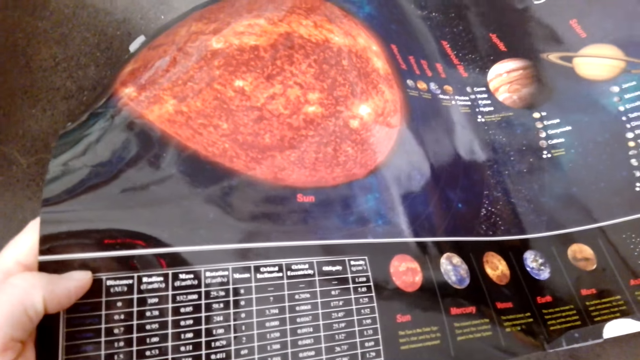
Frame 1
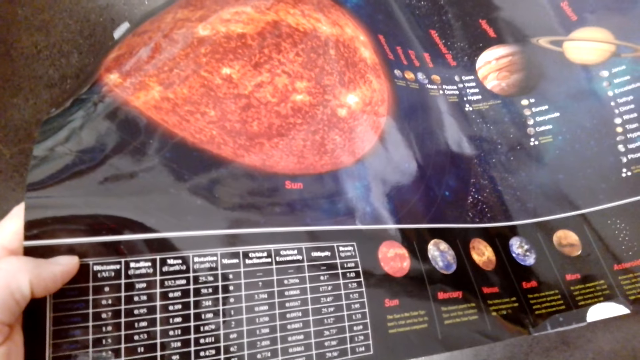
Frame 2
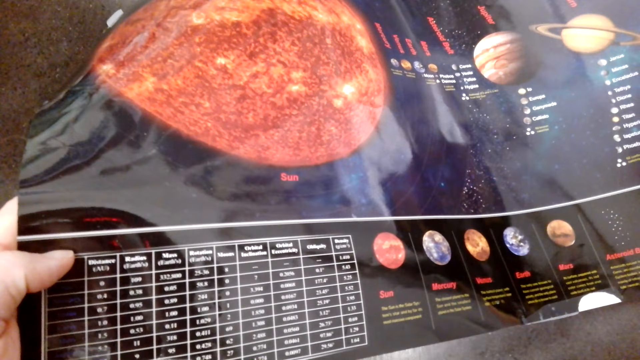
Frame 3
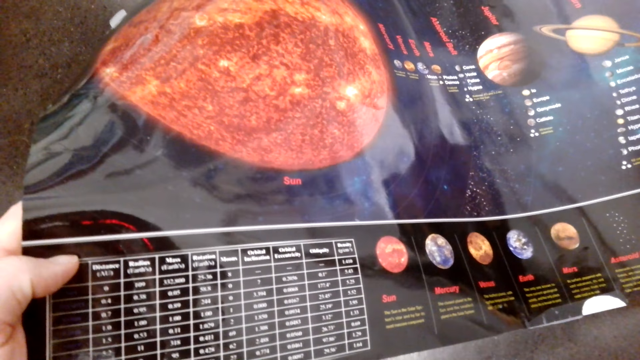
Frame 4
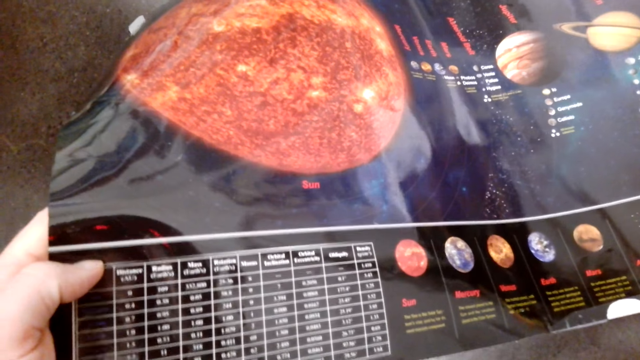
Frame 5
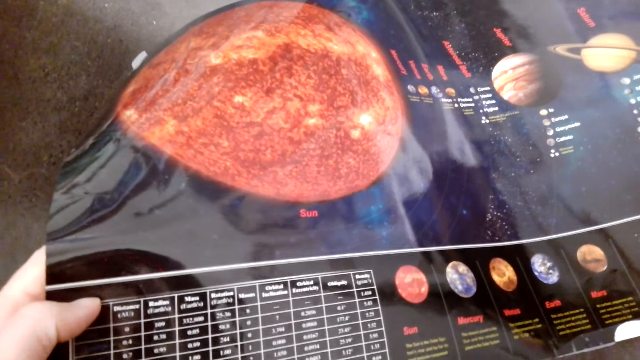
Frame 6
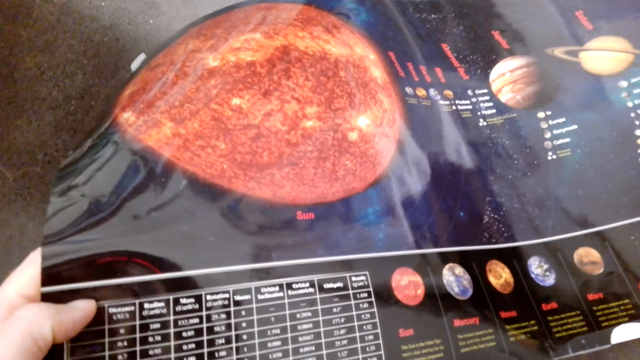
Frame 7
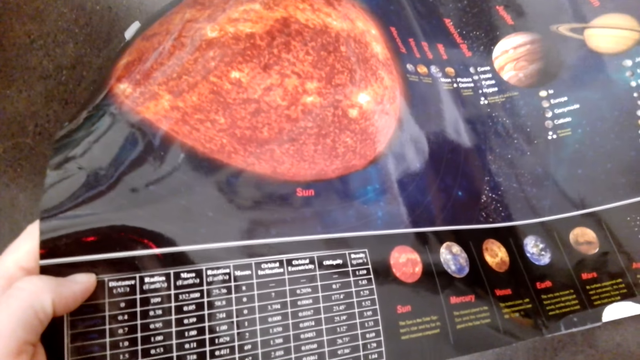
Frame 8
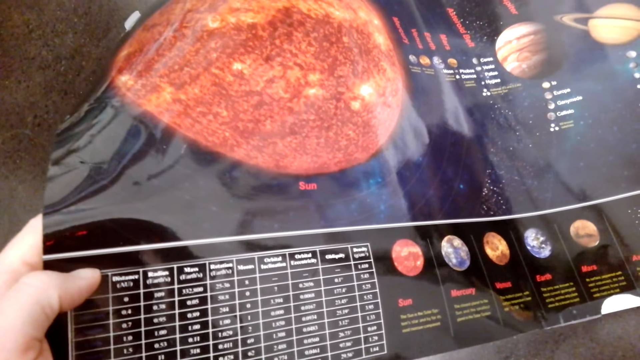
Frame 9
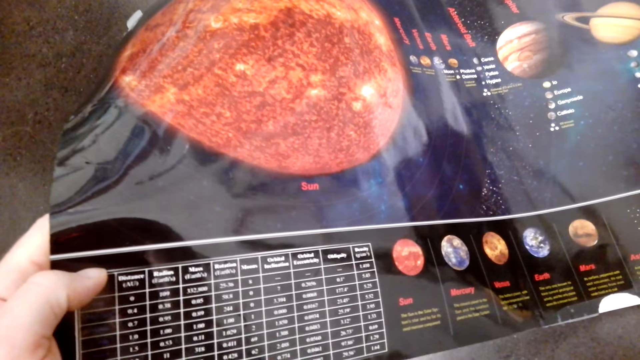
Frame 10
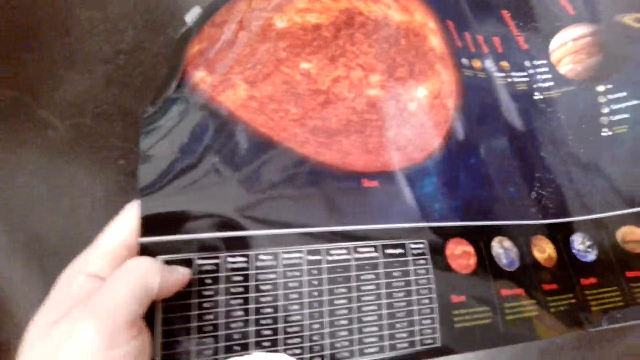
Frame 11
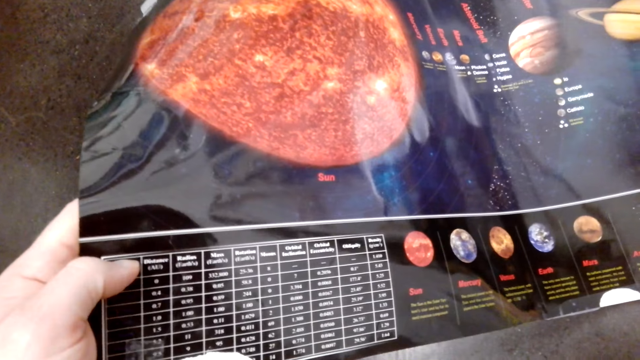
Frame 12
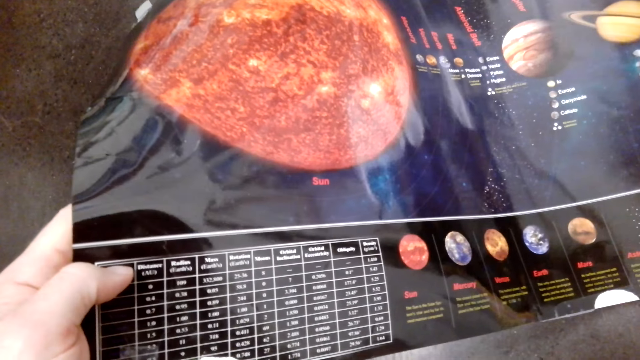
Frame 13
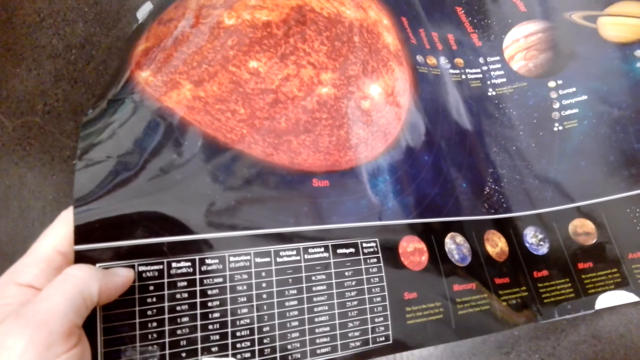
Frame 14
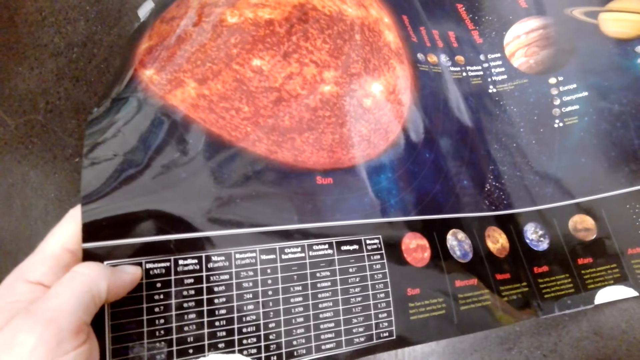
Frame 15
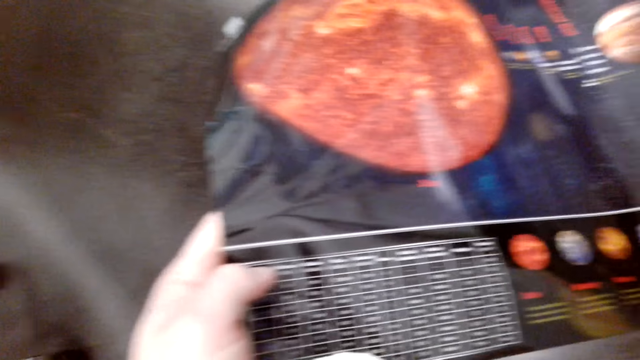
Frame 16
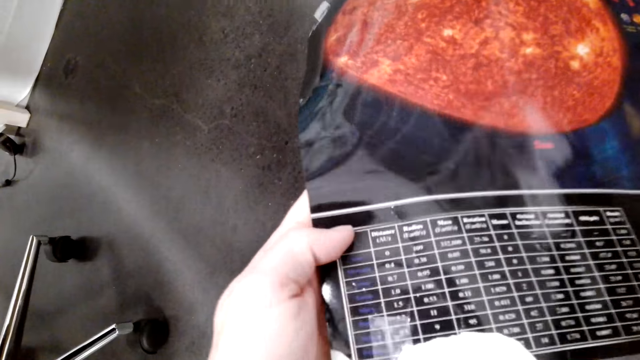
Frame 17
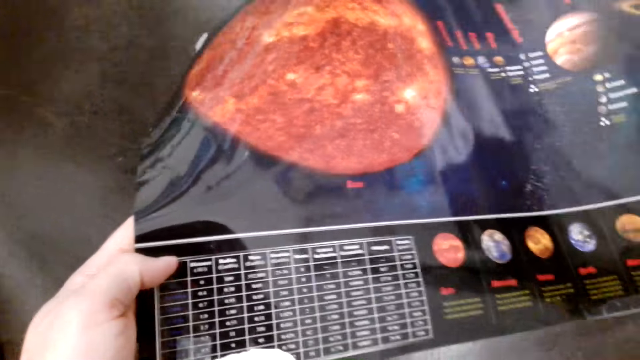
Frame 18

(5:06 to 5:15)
The camera wearer holds the wallpaper.

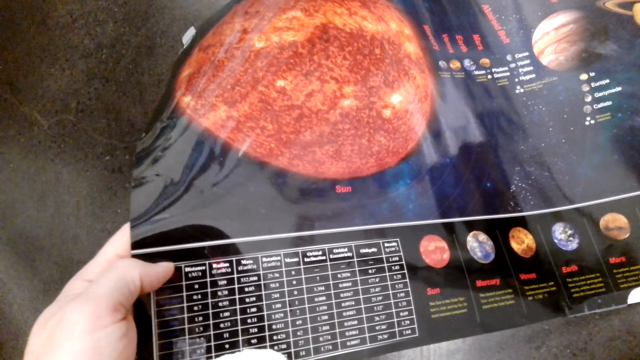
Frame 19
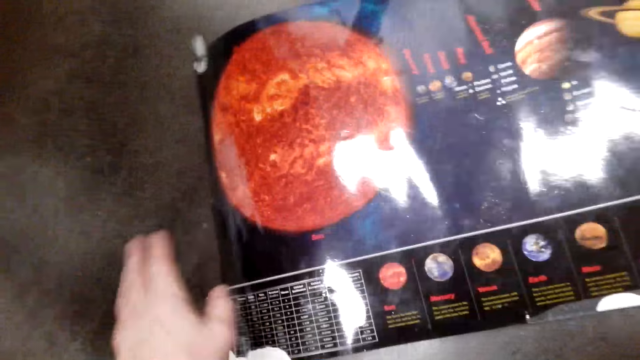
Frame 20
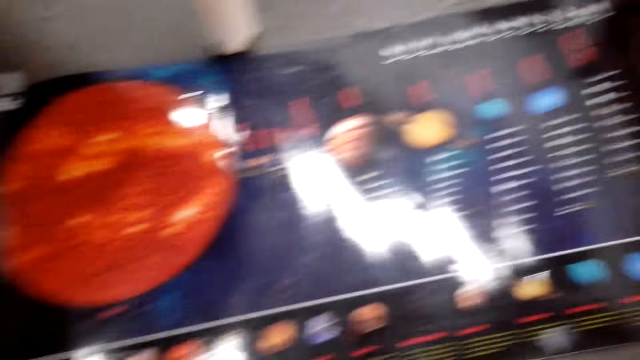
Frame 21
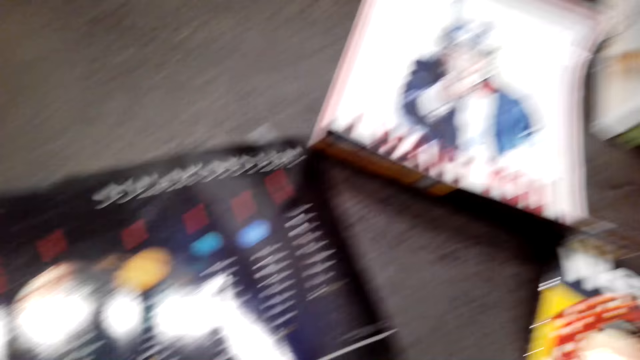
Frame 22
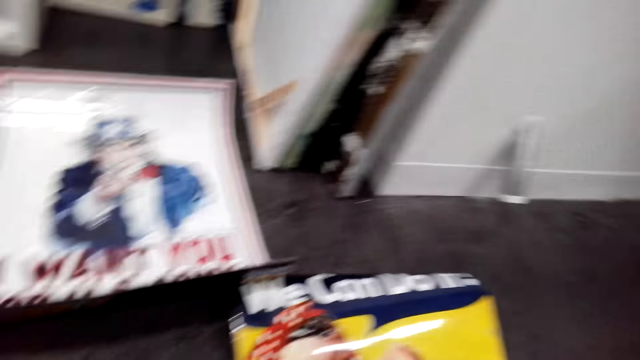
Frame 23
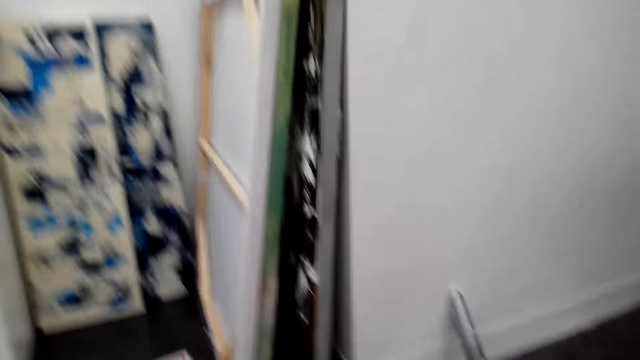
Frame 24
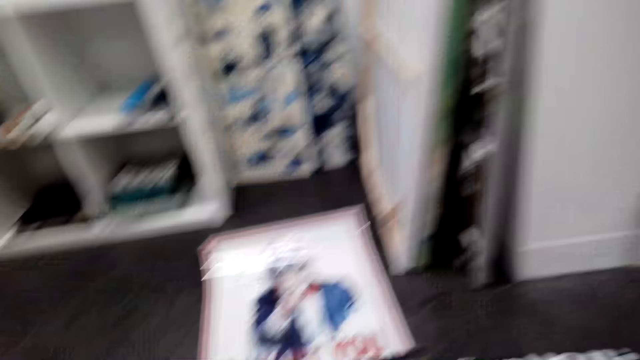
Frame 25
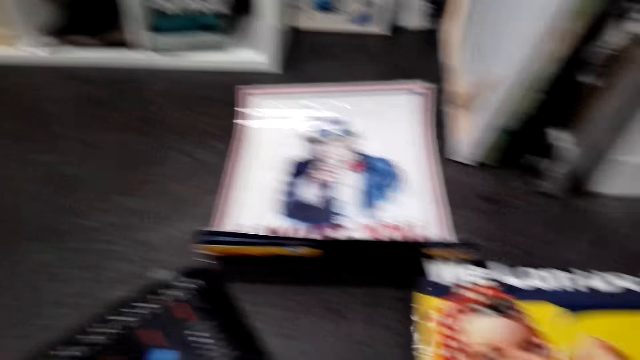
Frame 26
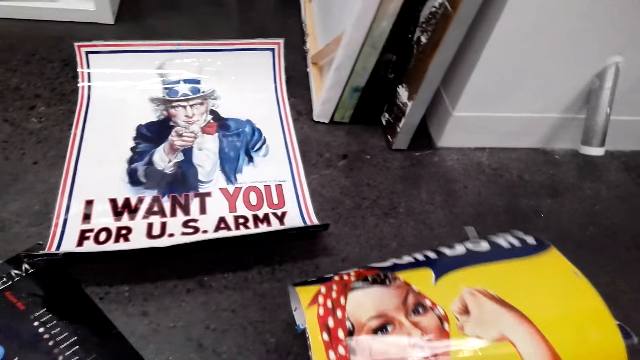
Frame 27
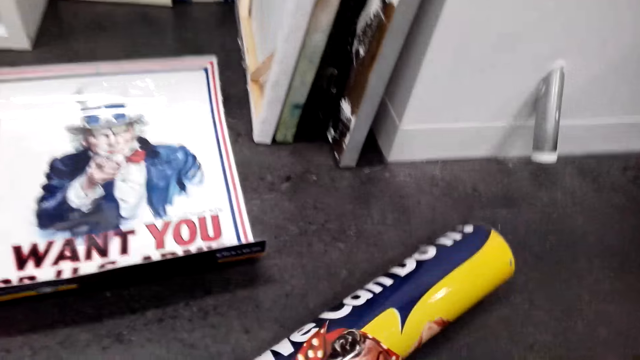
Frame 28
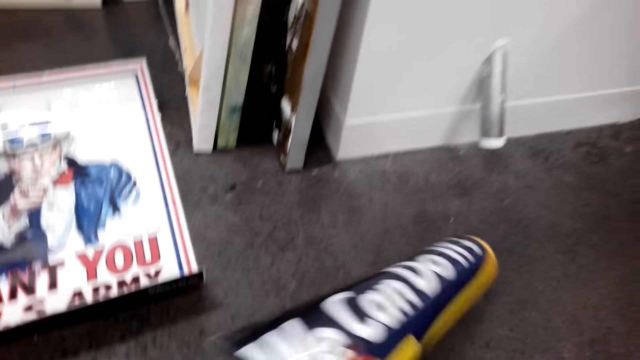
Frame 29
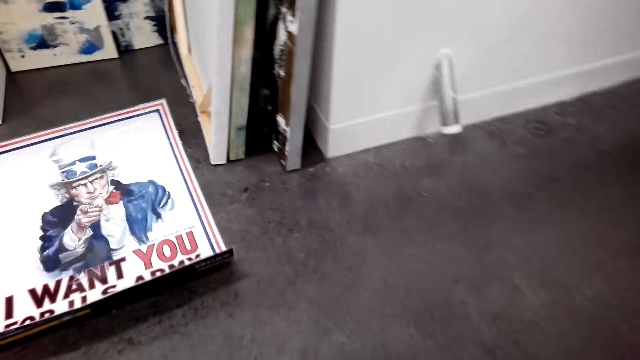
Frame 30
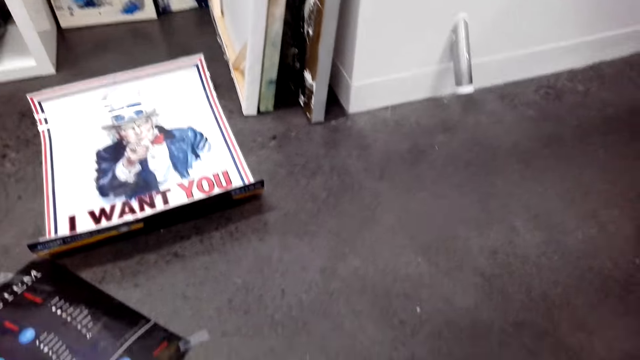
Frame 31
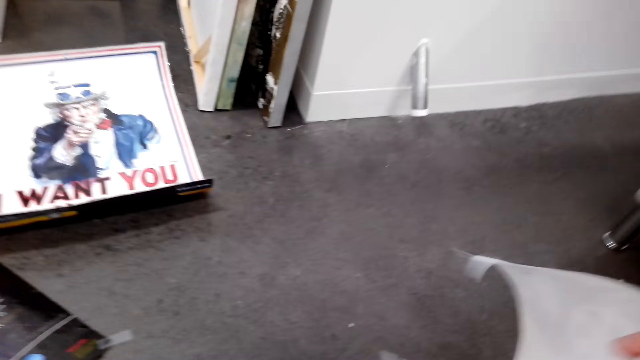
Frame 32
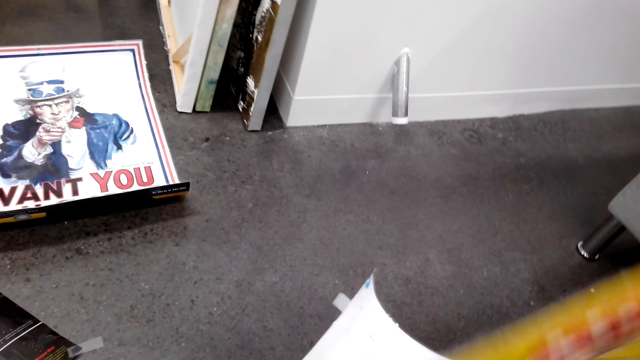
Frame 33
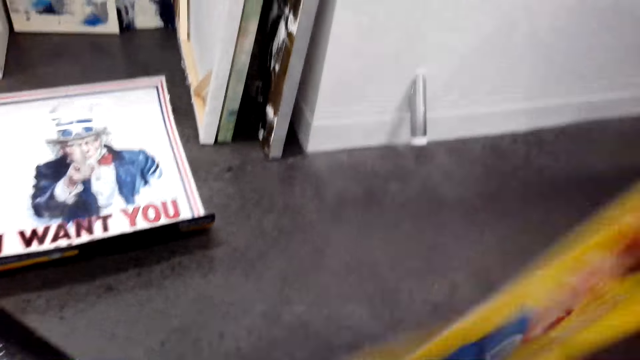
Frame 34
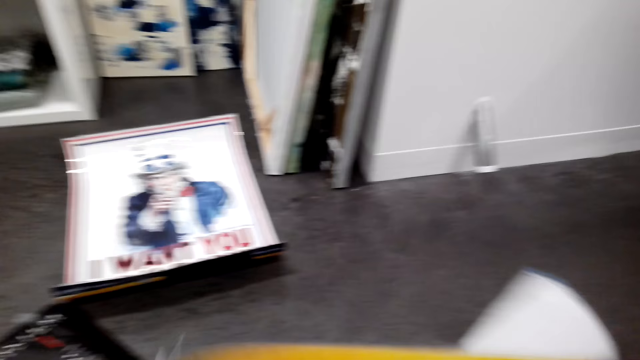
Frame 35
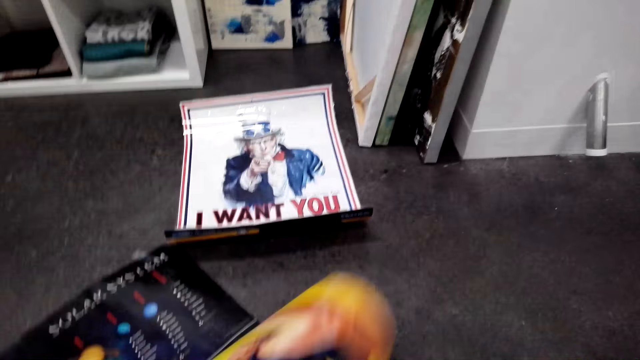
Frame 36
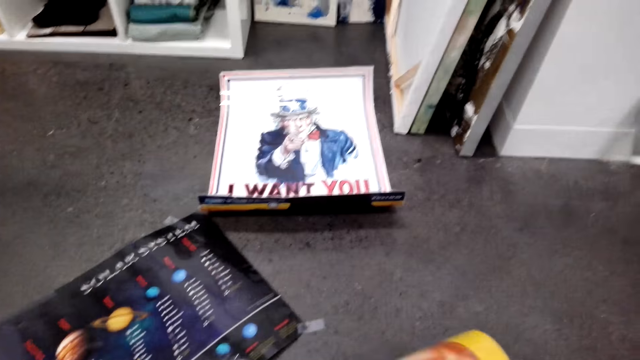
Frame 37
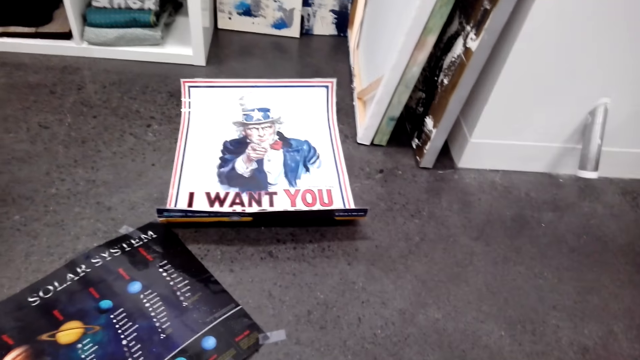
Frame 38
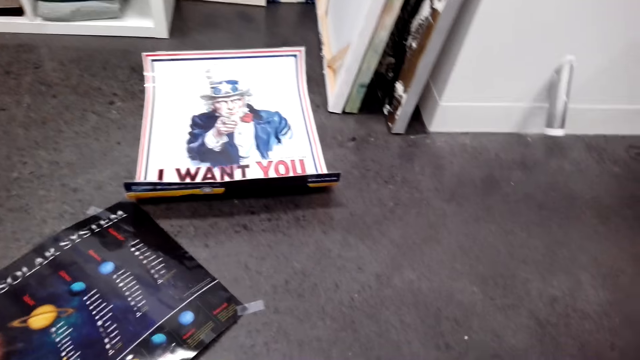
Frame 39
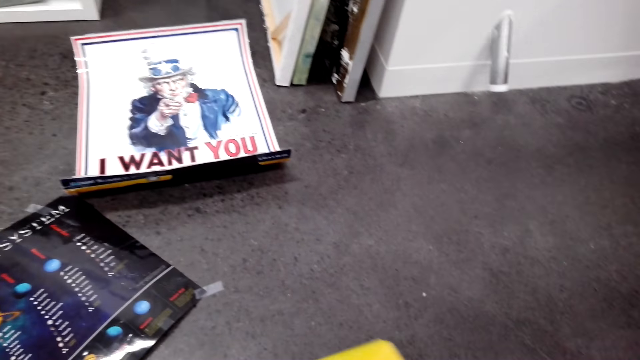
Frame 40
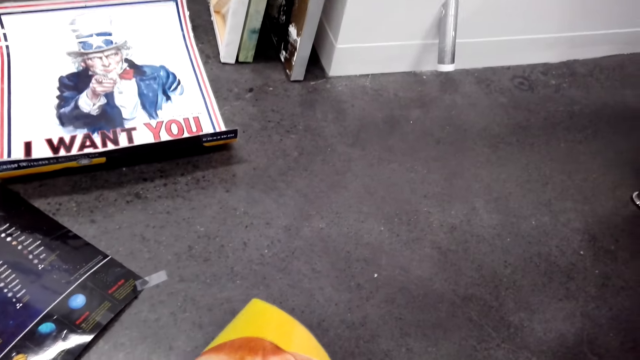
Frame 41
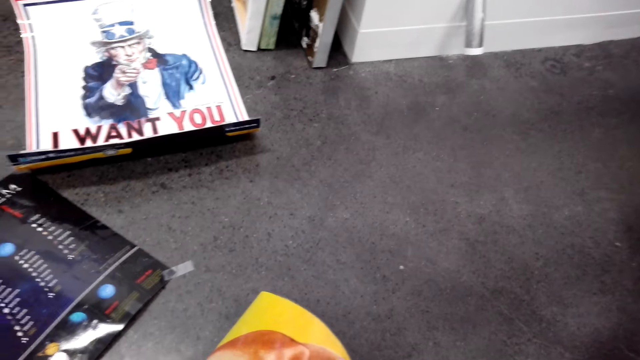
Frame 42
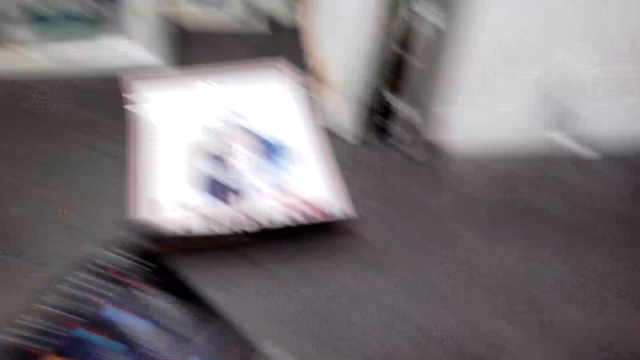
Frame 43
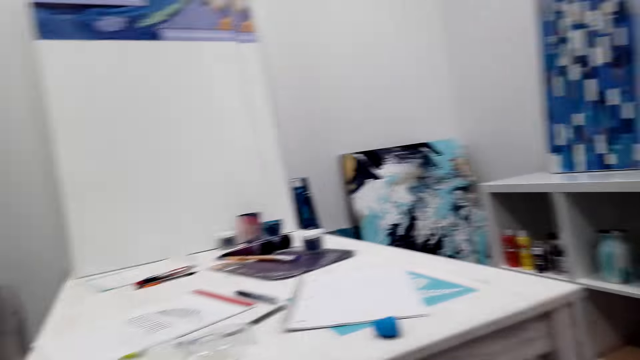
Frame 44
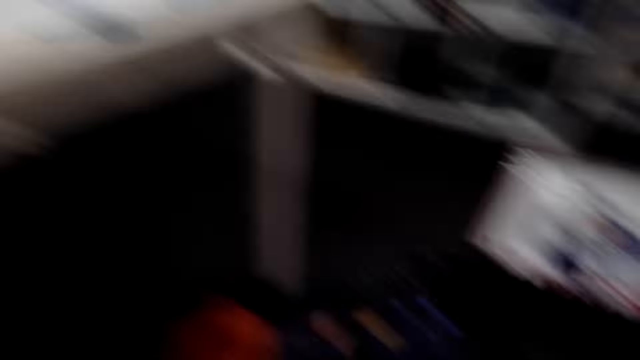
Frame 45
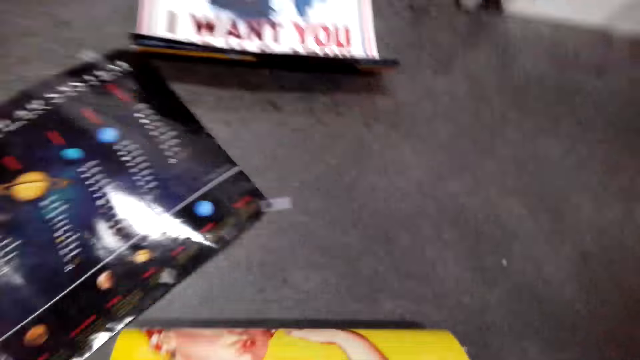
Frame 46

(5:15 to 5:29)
The camera wearer looks around. They place the wallpaper or paper on the floor. They move the paper on the floor. They pick up the paper on the floor. They look around. They lift the wallpaper. They stretch the paper. They put the paper on the floor. They look around. They move the paper on the floor. They hold the wallpaper. They look around.
